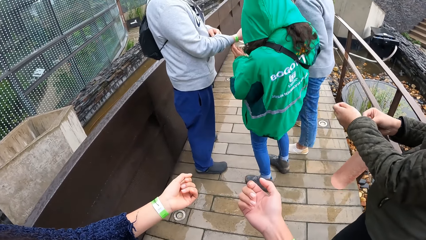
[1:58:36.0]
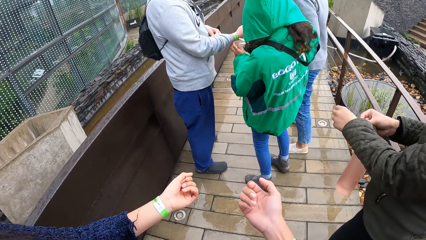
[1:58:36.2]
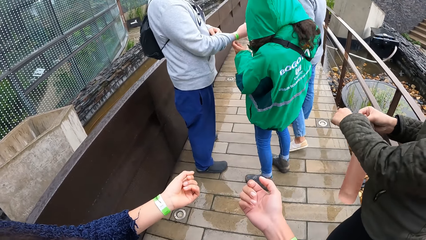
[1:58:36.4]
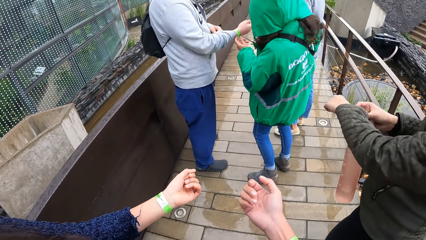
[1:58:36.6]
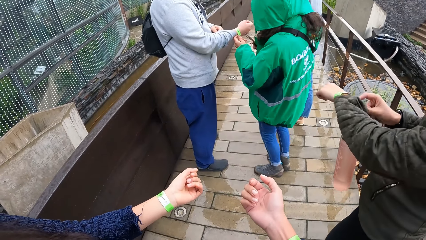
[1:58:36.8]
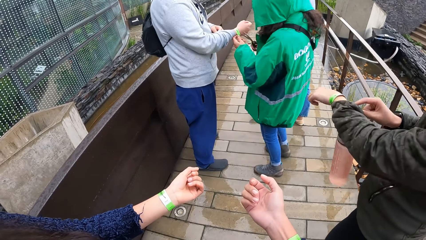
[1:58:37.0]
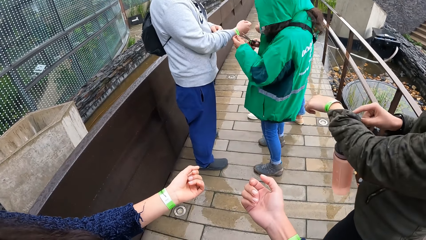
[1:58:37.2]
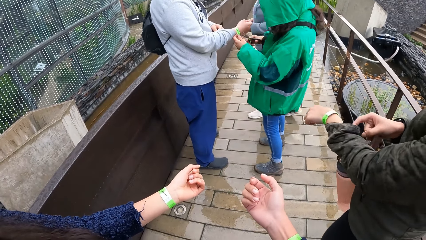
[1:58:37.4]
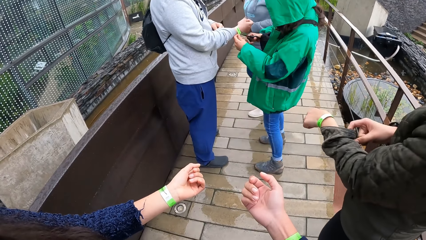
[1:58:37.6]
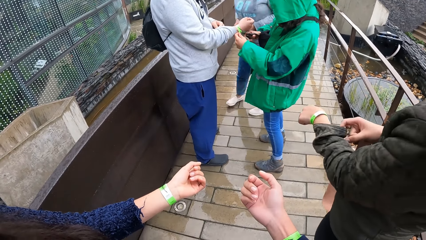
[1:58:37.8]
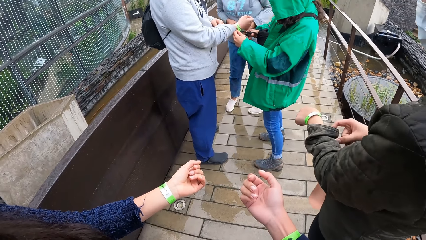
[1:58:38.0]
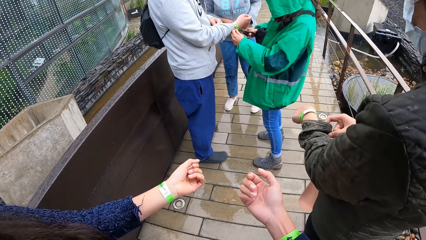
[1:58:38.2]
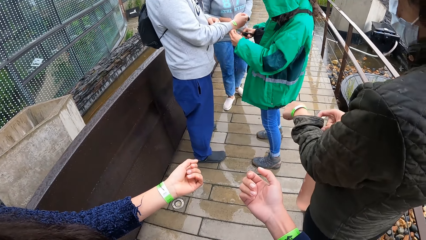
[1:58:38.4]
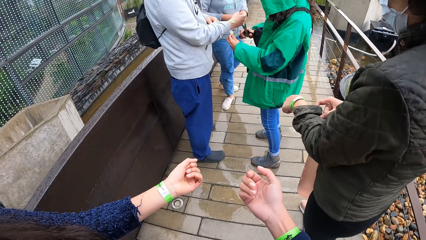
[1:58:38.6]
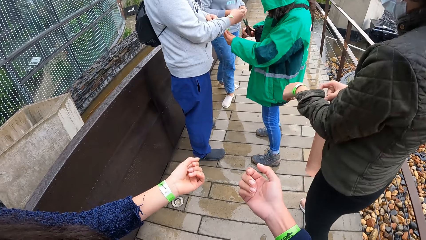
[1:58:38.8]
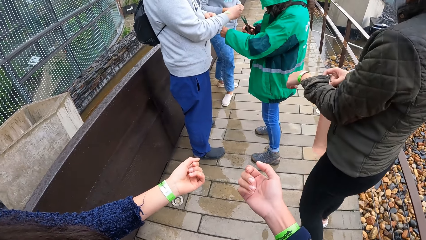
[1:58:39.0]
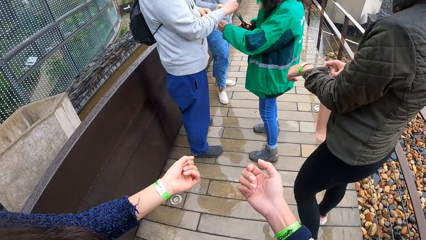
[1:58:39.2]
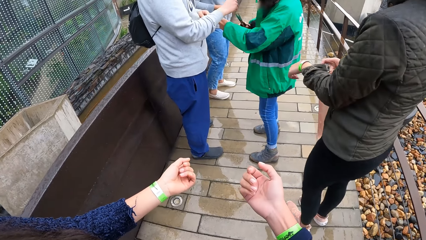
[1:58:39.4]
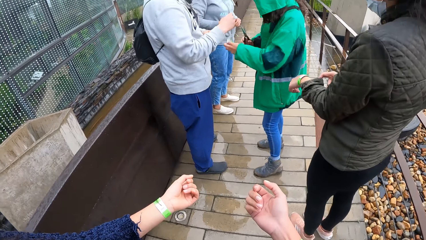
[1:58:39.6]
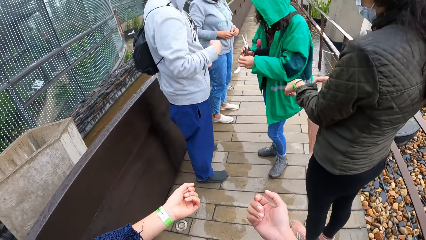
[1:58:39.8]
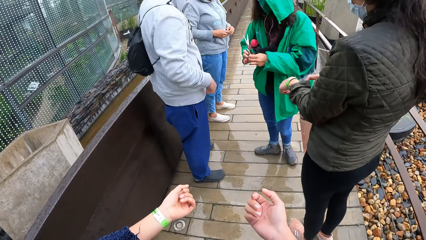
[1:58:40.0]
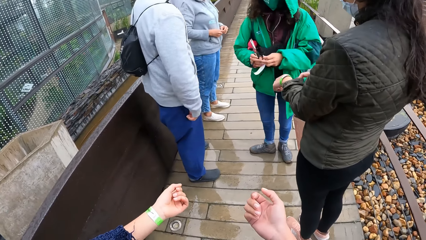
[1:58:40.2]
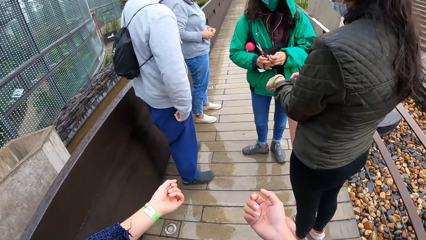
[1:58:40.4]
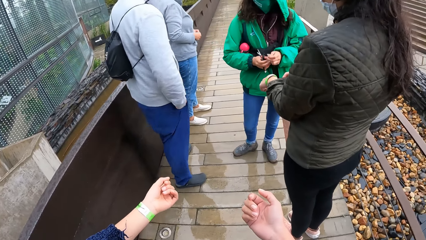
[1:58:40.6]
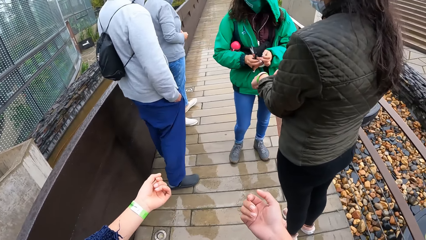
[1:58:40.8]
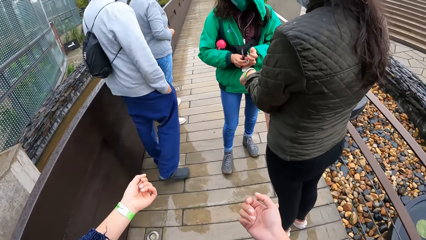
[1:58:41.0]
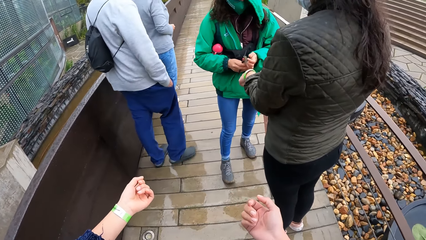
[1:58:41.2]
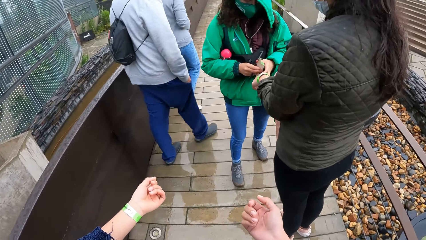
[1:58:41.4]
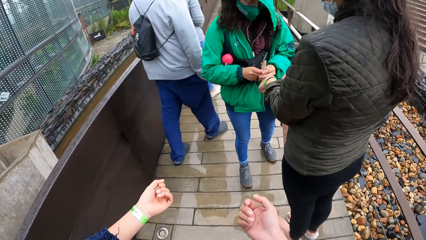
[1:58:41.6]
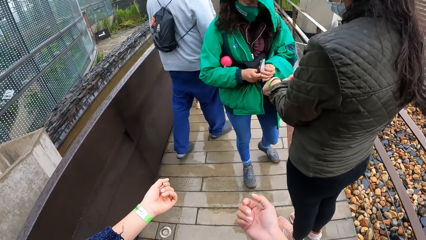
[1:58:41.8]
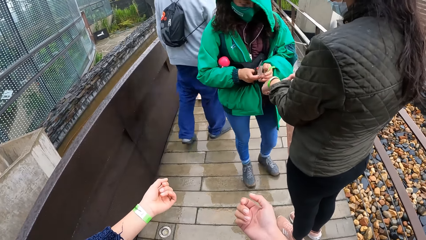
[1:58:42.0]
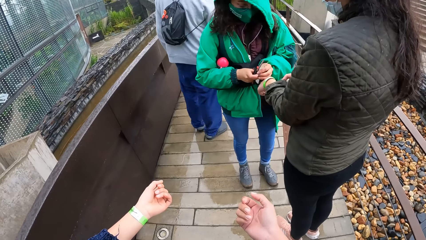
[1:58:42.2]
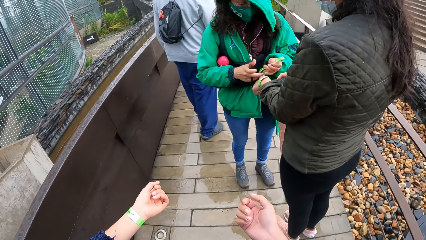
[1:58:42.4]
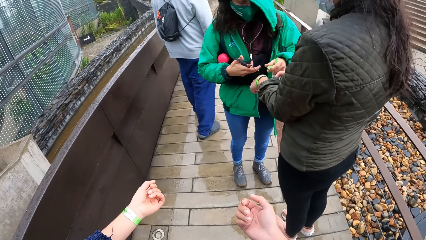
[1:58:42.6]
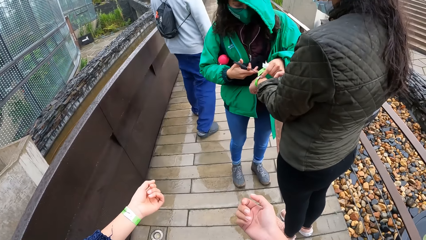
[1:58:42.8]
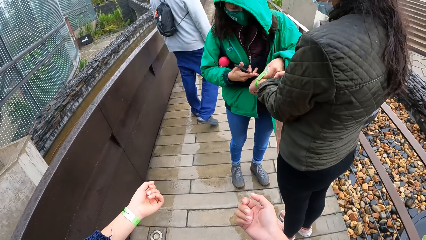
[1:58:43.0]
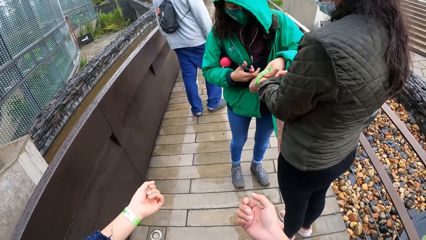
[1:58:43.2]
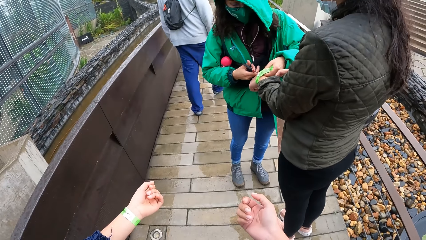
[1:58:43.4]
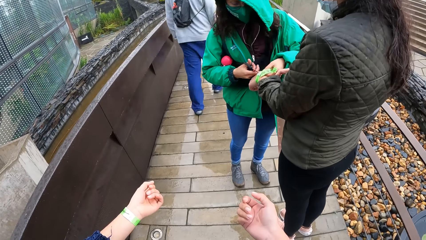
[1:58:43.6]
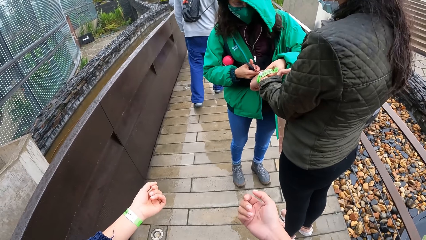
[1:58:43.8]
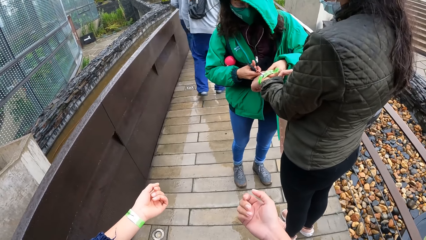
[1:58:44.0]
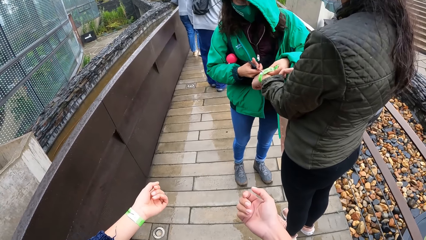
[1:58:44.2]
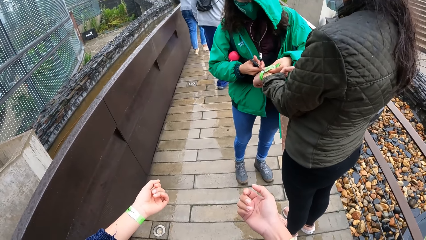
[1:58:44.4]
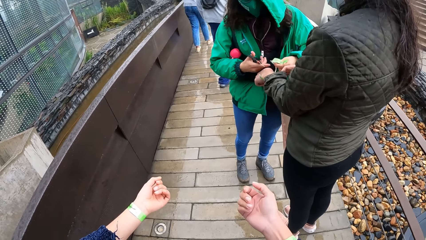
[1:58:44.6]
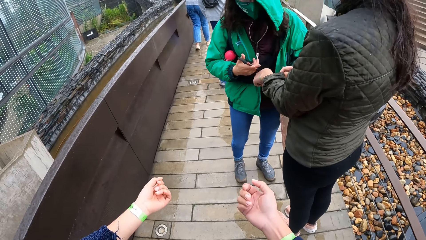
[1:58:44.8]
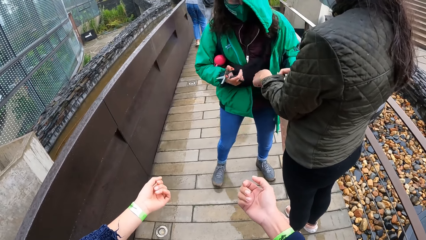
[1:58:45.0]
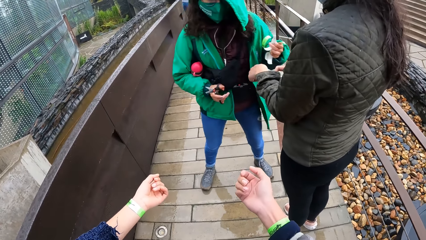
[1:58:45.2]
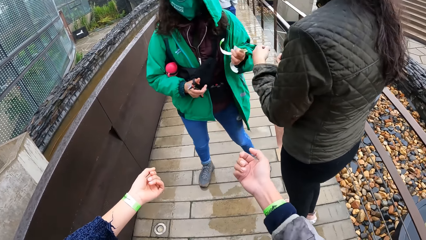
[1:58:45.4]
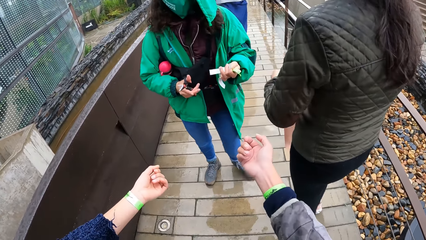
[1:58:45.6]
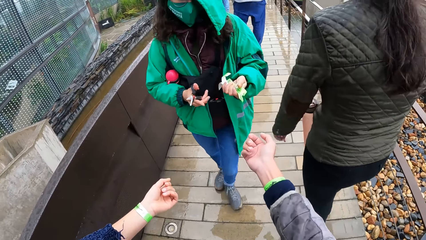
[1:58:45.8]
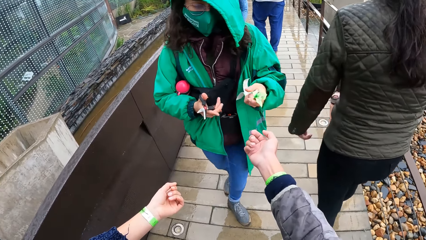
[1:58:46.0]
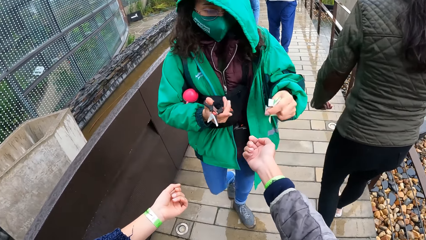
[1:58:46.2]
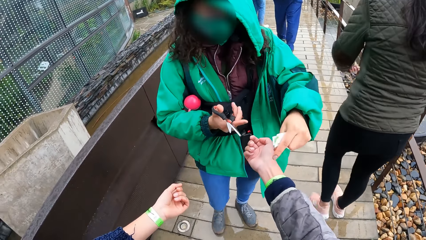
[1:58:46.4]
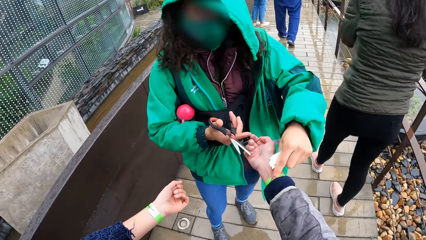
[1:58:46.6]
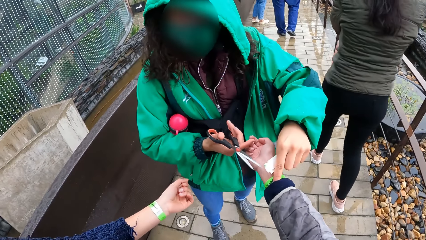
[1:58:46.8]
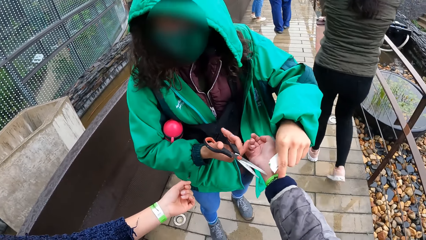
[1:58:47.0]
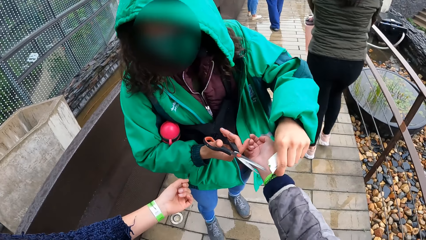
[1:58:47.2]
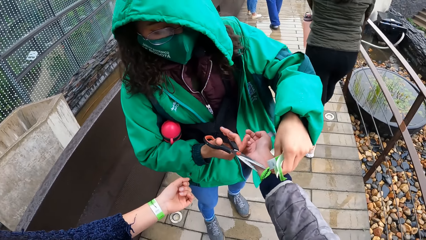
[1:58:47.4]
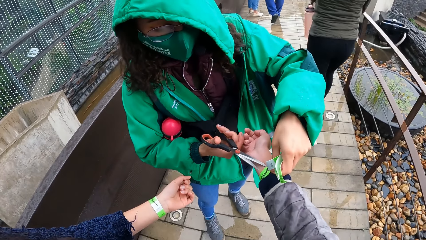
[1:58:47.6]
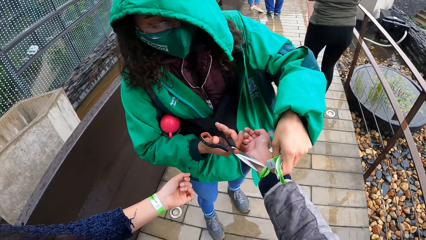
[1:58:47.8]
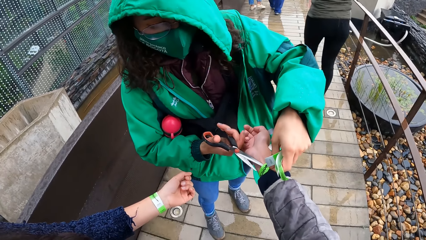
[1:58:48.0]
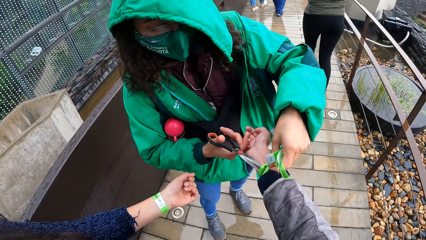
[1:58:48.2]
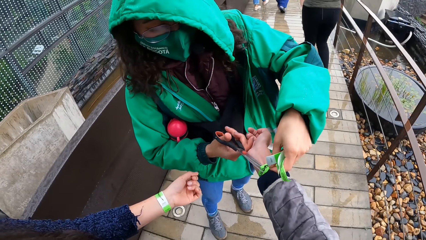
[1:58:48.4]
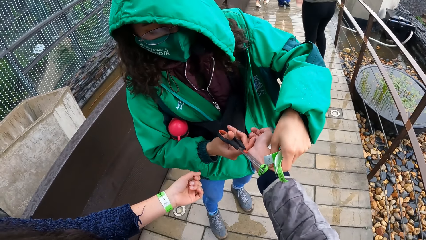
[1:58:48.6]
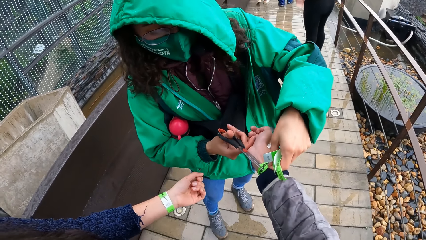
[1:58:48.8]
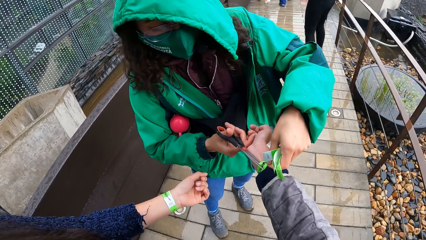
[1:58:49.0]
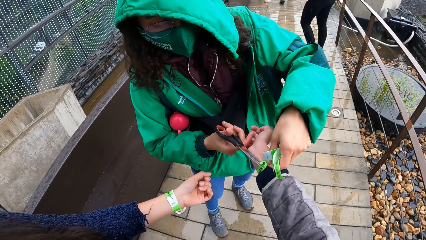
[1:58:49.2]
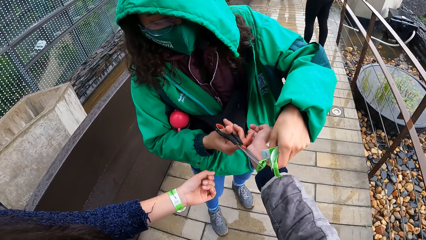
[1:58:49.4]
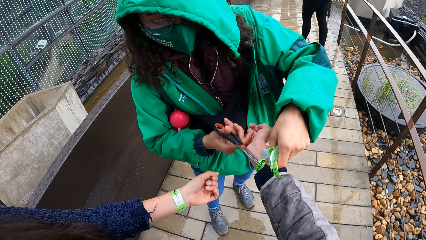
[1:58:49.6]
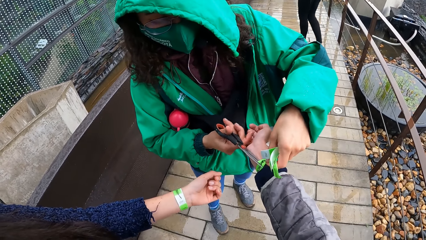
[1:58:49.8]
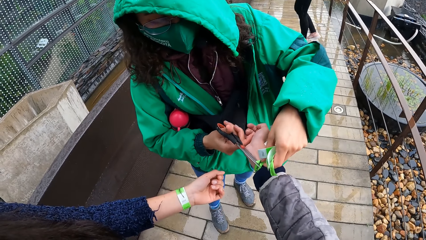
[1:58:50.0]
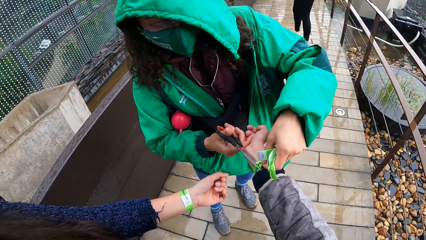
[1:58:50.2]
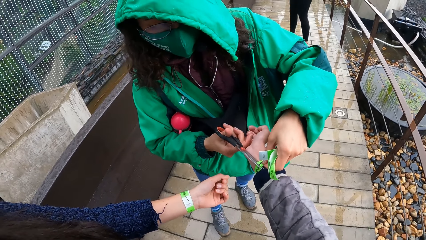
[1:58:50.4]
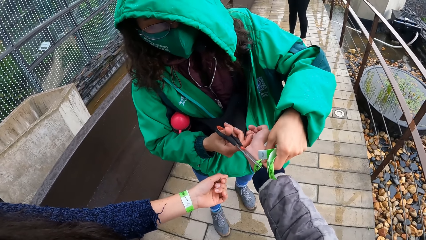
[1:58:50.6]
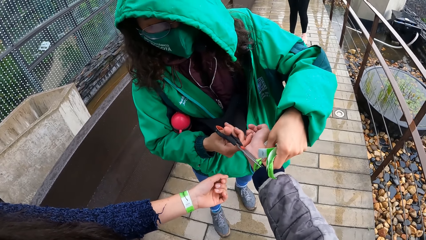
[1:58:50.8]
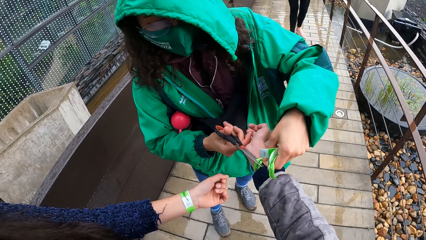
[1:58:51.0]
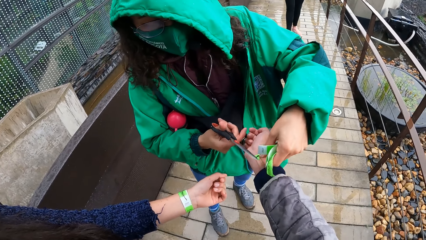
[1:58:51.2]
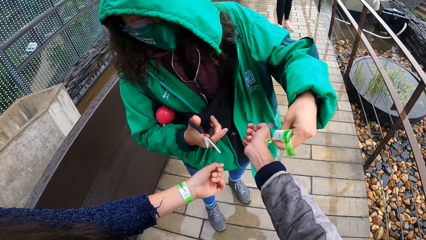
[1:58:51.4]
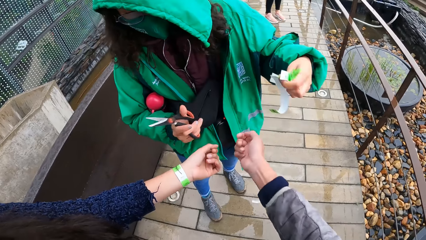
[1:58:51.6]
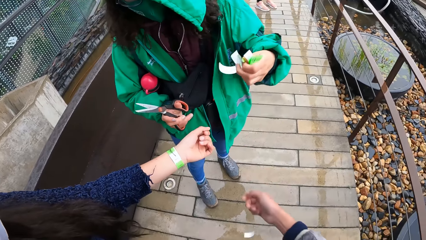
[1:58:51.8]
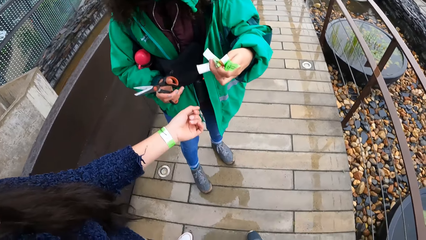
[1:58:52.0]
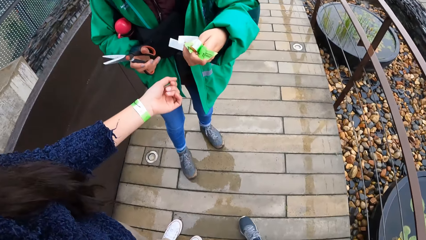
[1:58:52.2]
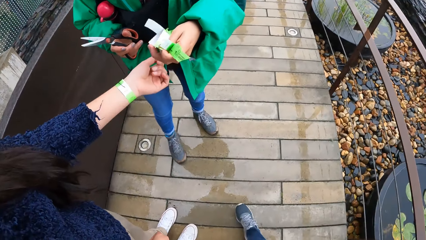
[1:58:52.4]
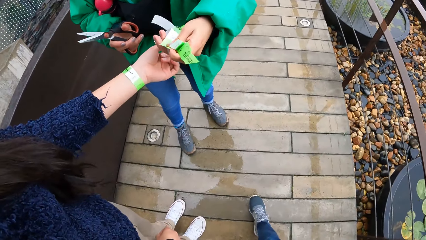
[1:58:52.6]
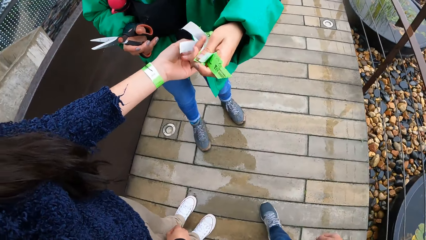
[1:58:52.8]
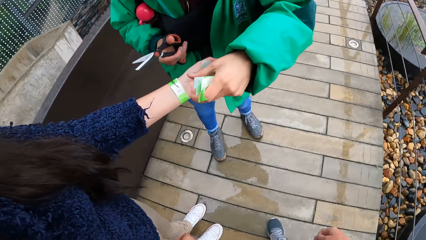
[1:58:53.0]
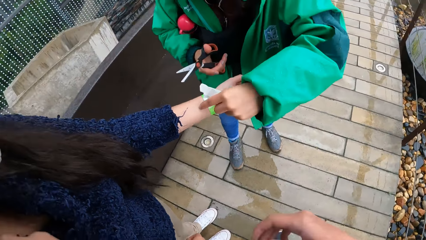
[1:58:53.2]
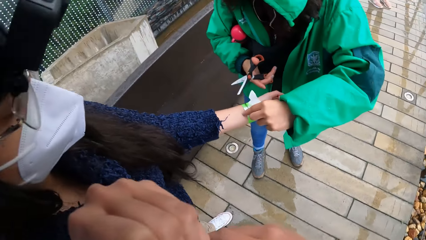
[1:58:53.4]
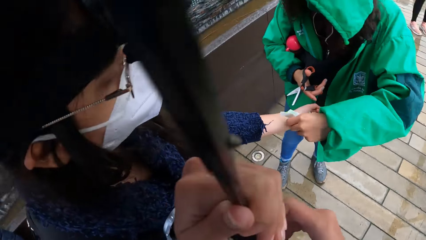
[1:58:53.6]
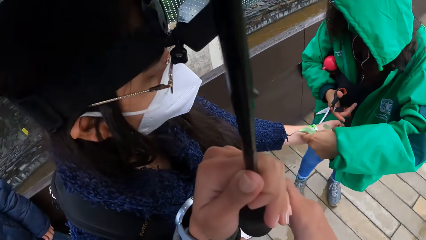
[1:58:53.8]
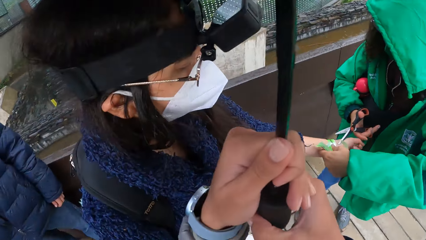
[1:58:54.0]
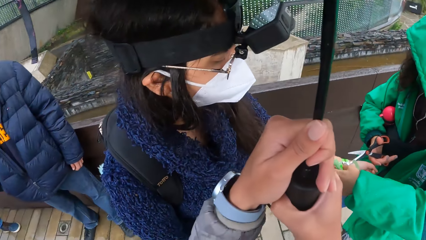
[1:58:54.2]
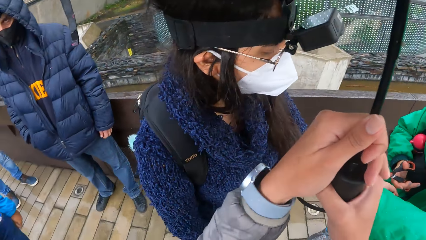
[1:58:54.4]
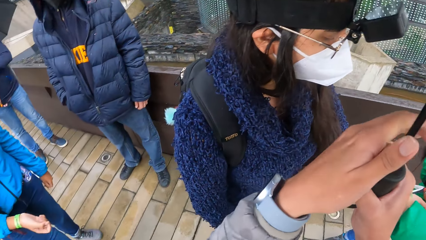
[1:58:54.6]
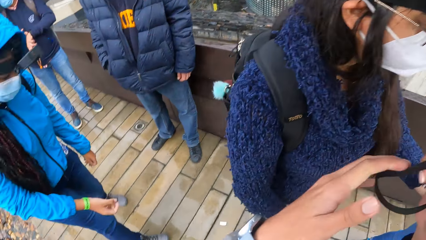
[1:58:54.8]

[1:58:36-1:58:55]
The woman touches a band on the man's right hand with her left hand. She cuts the band on the man's right hand with the scissors in her right hand. She removes the band from the man's right hand with her left hand. She holds the scissors with both hands. She holds a band on another woman's left hand with her left hand. She cuts the band on the other woman's left hand with the scissors in her right hand. She holds a band on the camera wearer's right hand with her left hand. She cuts the band on the camera wearer's right hand with the scissors in her right hand. She cuts the band on the hand. She holds a band on yet another woman's left hand with her left hand.
